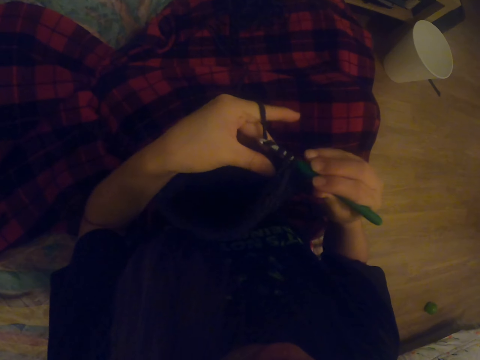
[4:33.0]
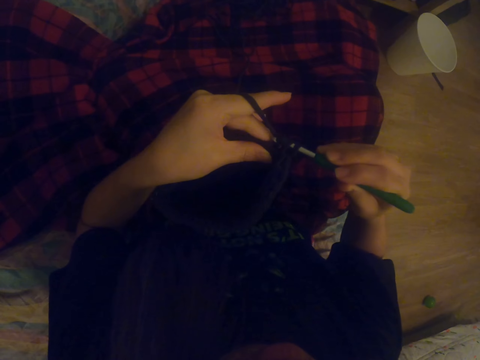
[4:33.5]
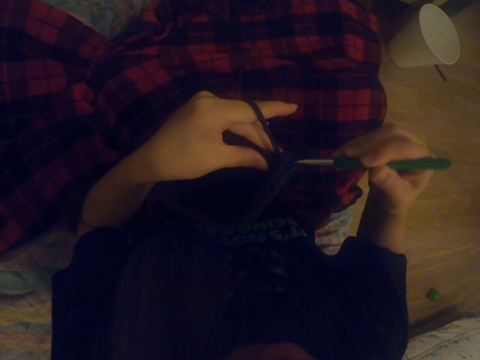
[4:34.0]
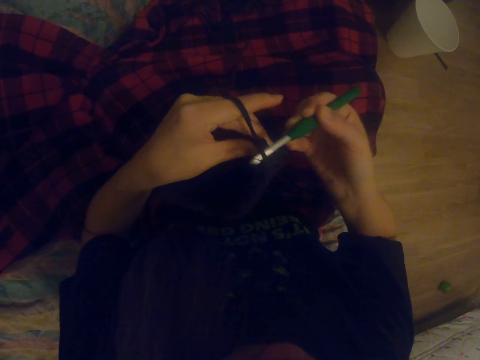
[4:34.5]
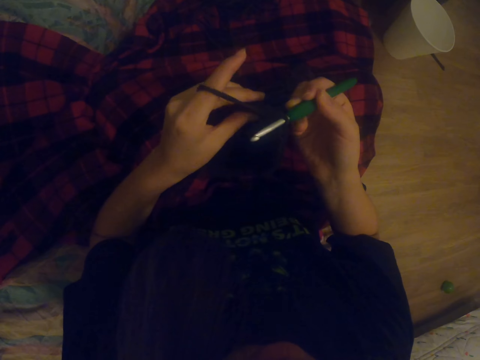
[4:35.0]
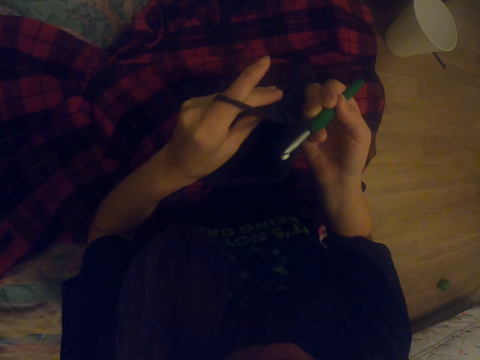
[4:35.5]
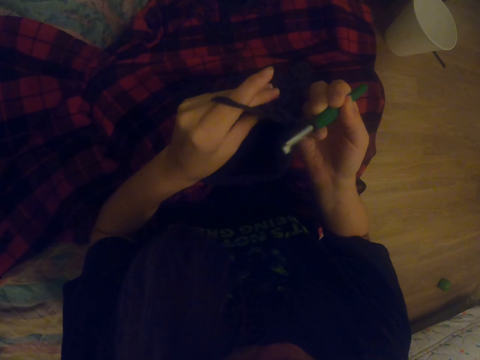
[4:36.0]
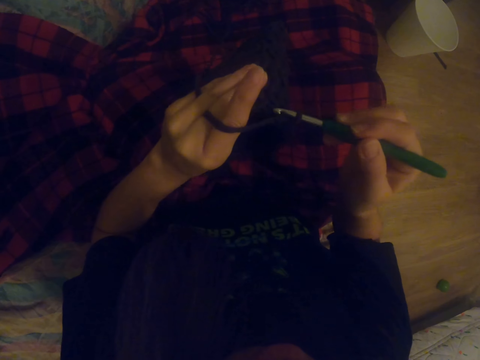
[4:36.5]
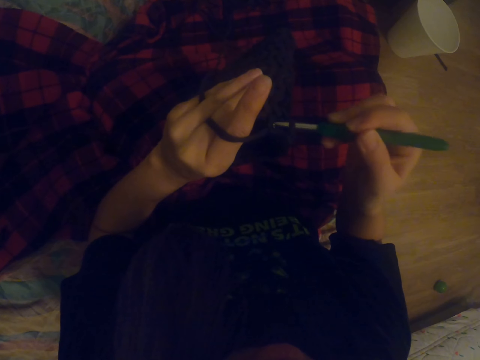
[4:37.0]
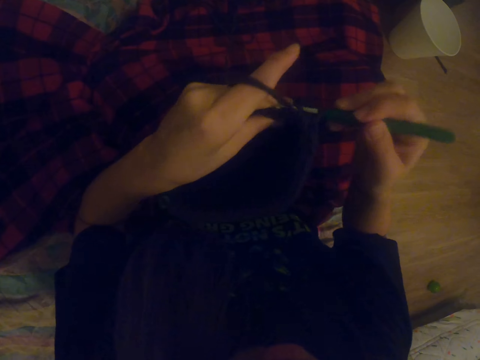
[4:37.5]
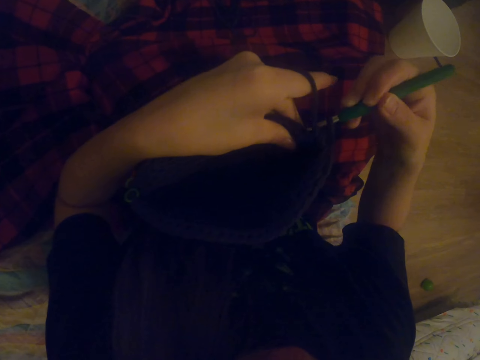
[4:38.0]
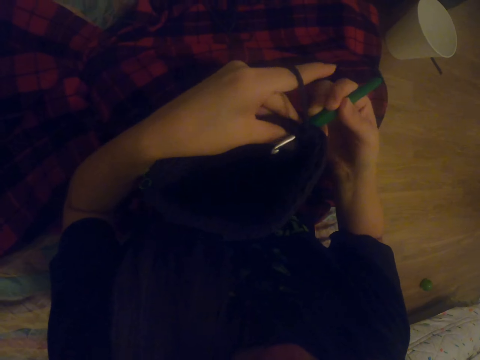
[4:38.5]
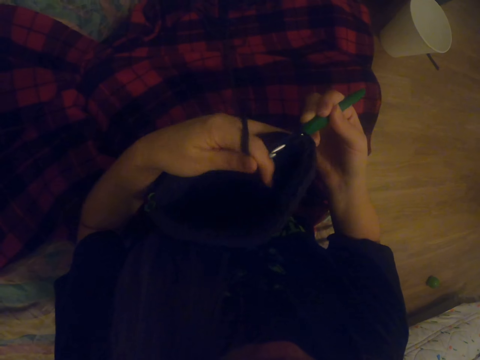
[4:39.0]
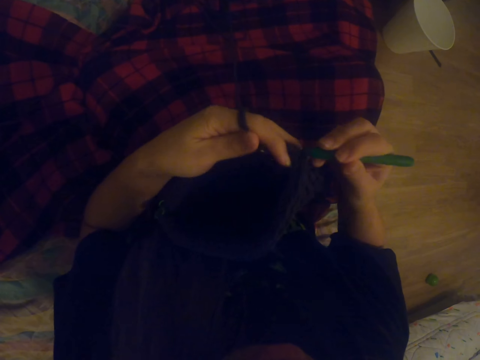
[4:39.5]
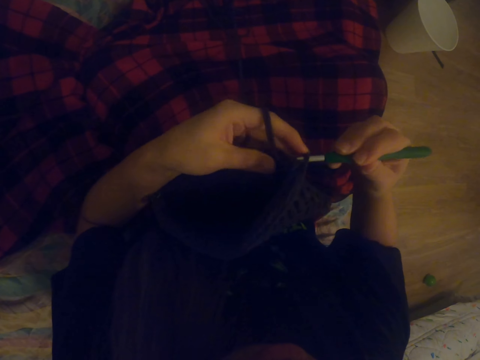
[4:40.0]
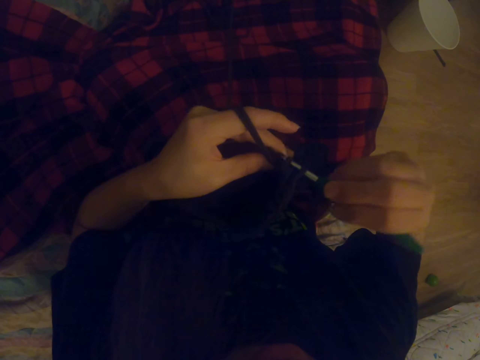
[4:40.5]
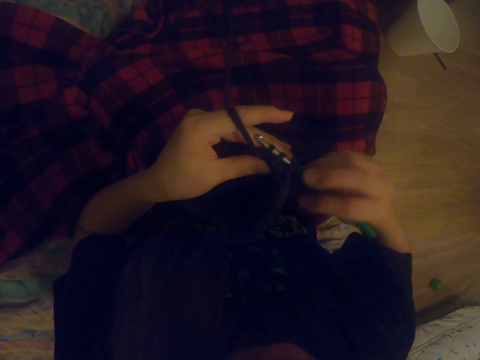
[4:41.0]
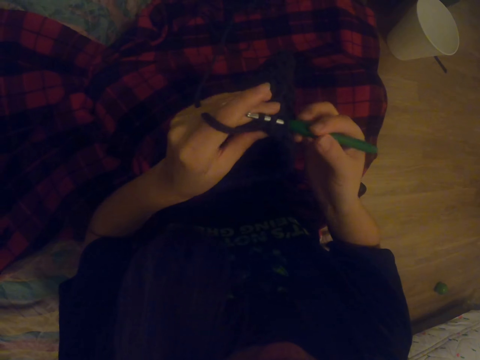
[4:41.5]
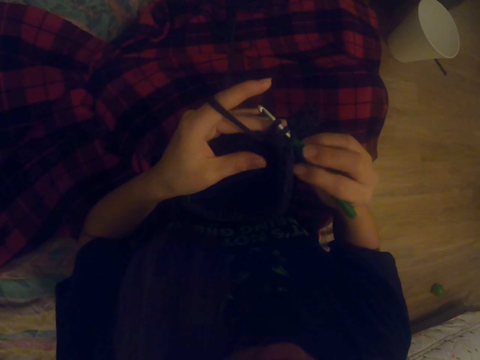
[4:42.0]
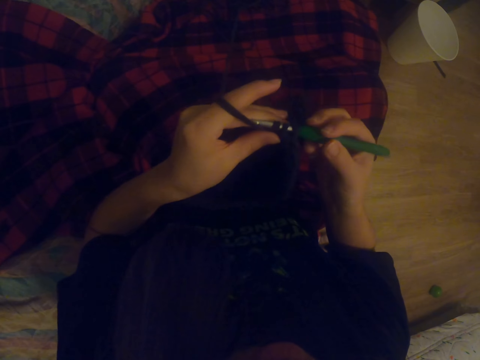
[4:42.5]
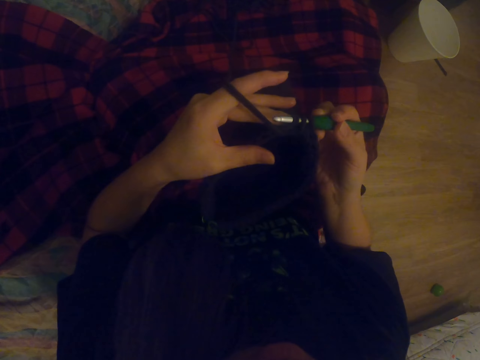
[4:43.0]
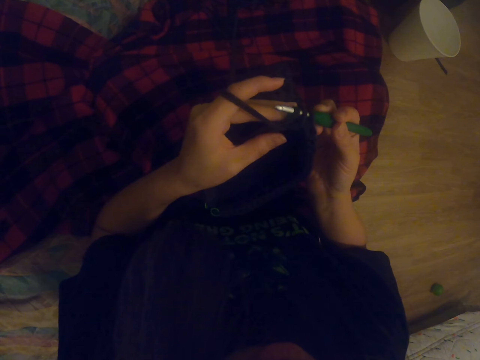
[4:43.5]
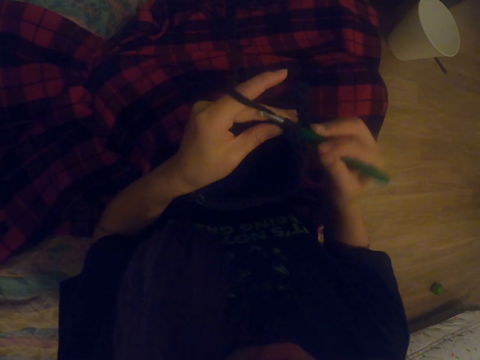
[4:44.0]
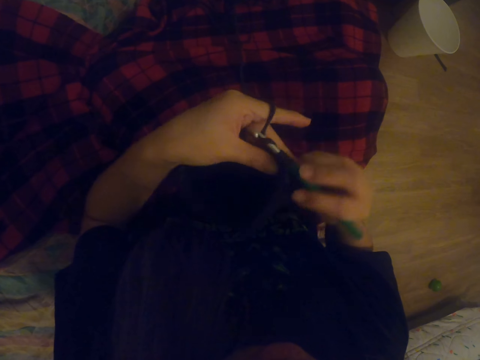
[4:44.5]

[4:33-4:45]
The camera wearer knits the cloth. They put a thread on the crochet. They knit.

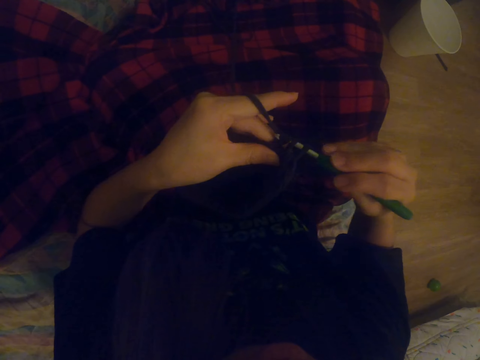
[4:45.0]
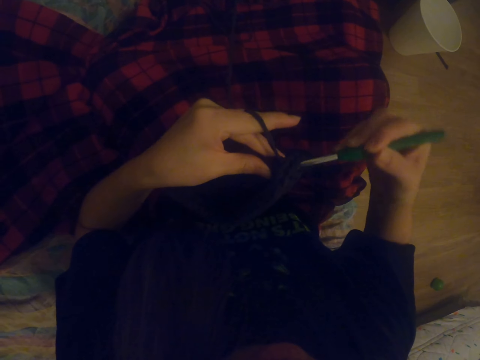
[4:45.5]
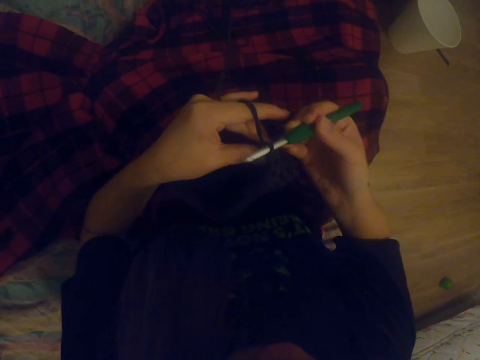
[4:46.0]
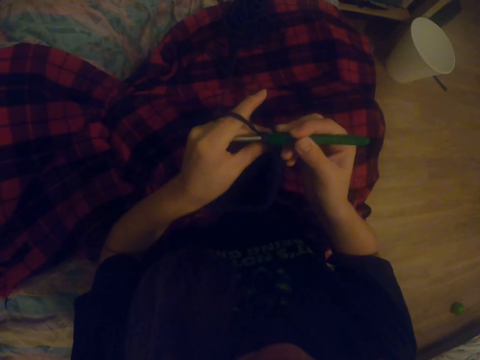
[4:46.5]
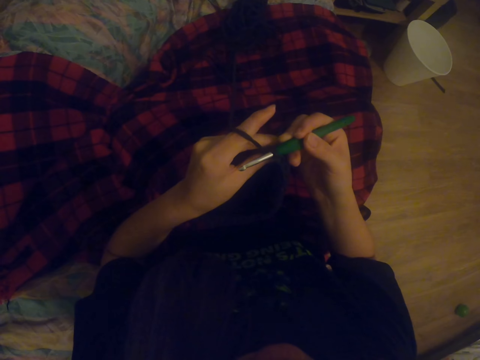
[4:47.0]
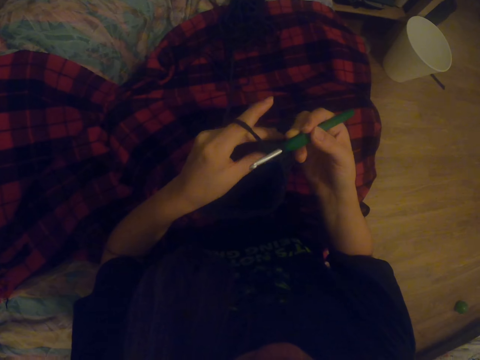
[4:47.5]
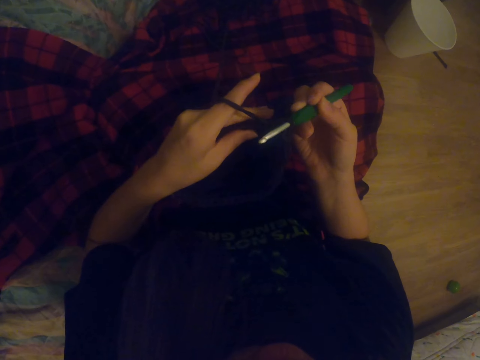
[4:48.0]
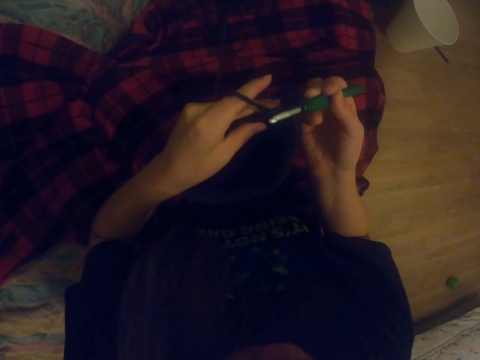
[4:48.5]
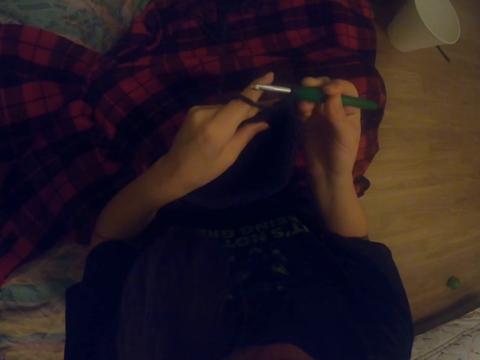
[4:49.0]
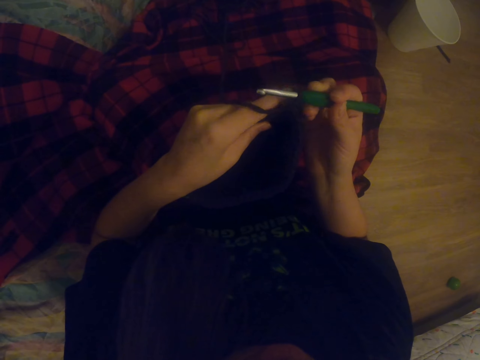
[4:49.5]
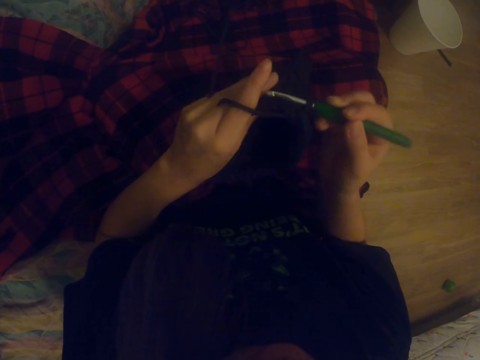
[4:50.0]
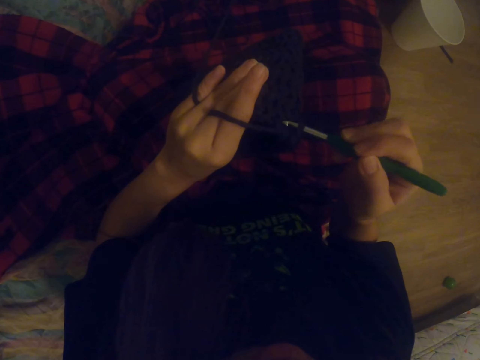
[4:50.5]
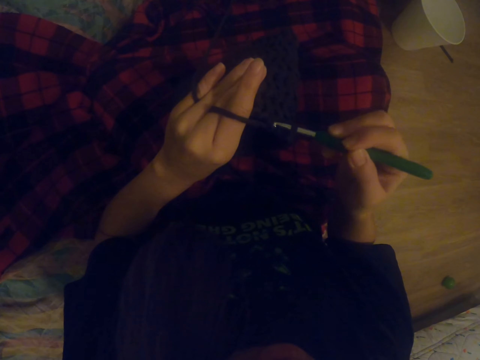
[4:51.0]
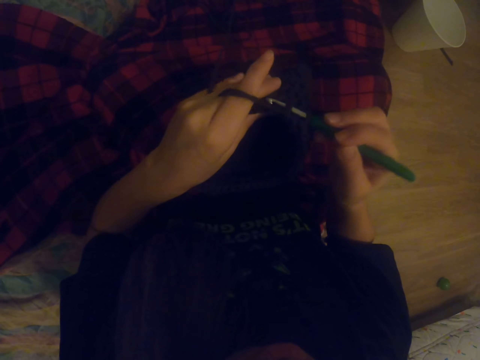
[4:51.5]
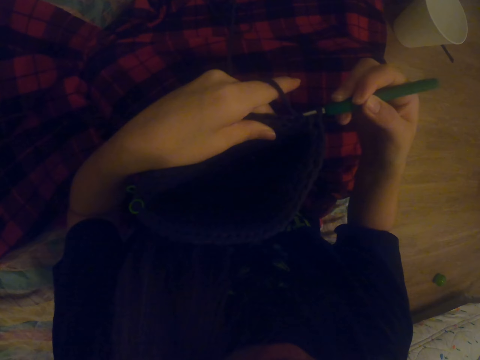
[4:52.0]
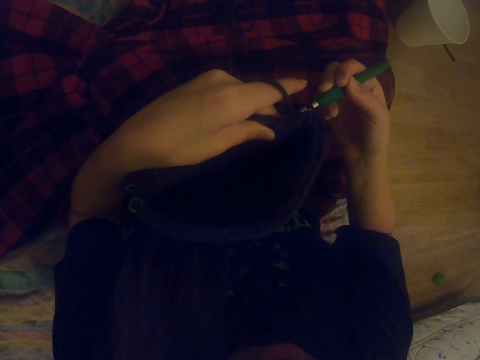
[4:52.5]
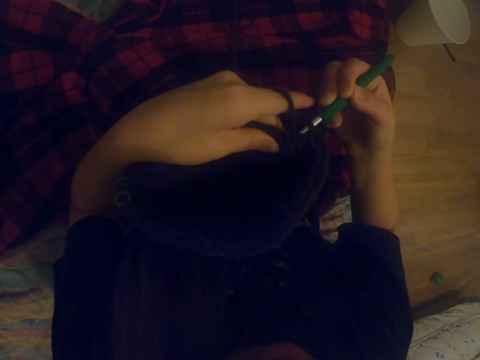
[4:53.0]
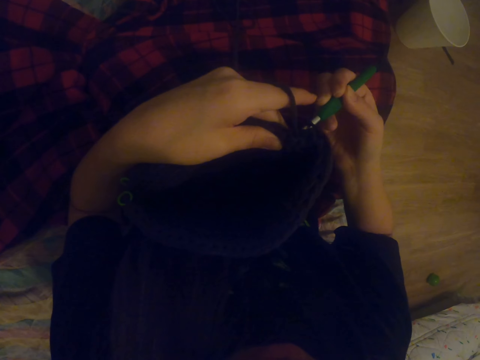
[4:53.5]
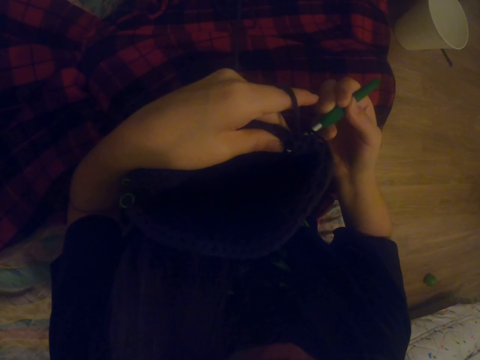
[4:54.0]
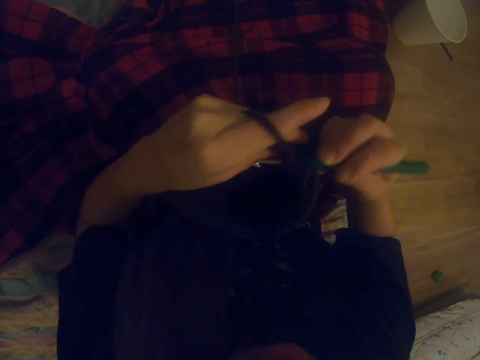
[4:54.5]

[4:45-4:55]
The camera wearer pulls thread with the knitting crochet. They knit.

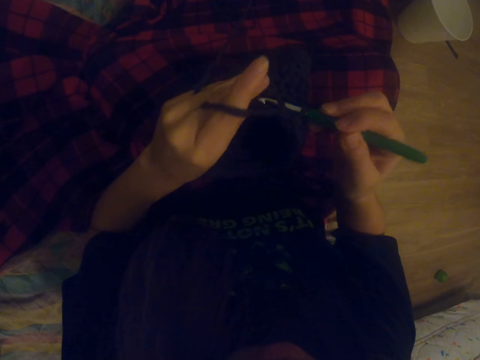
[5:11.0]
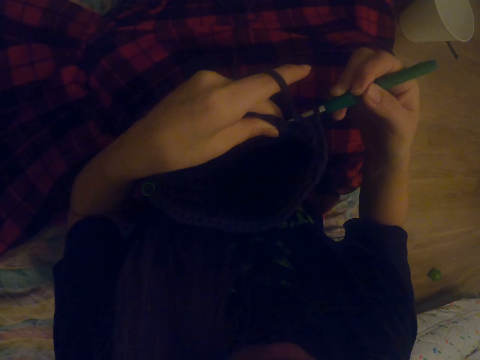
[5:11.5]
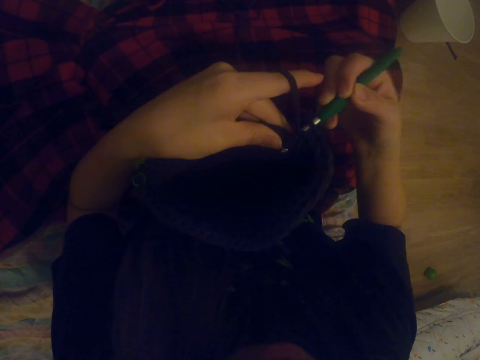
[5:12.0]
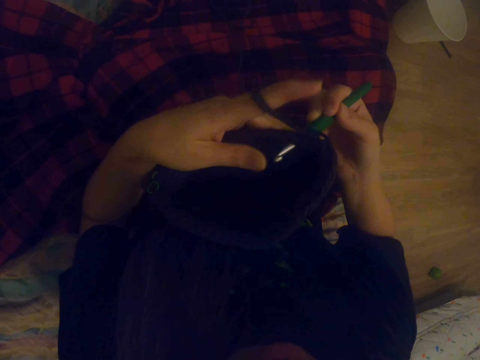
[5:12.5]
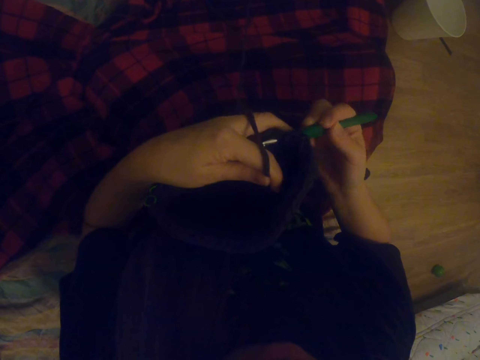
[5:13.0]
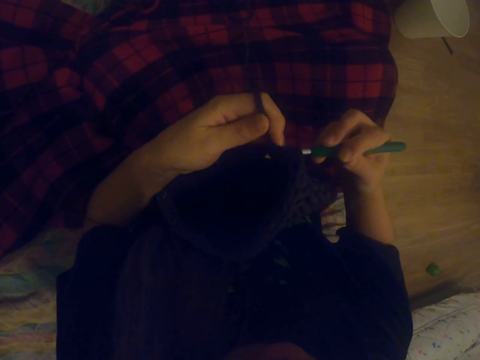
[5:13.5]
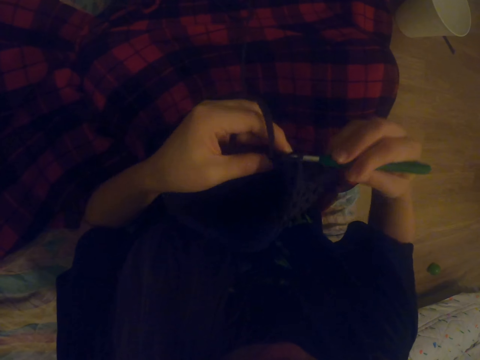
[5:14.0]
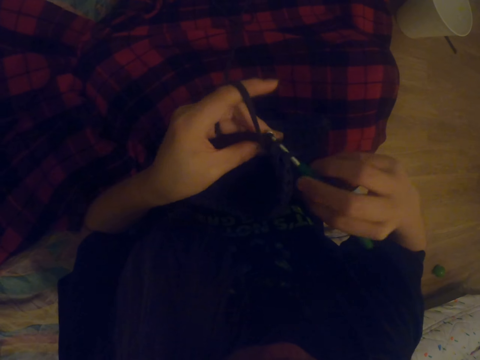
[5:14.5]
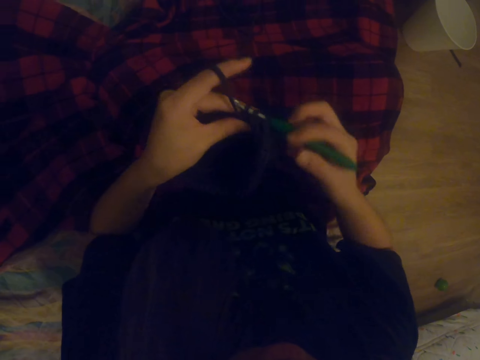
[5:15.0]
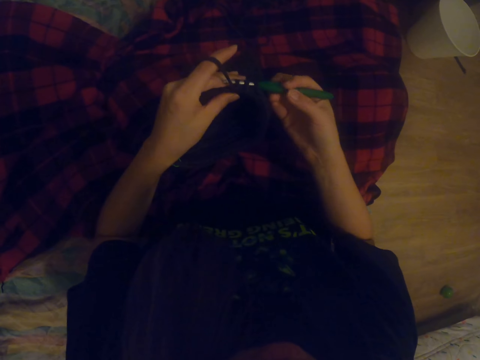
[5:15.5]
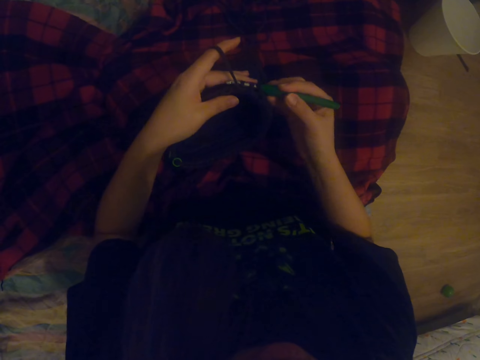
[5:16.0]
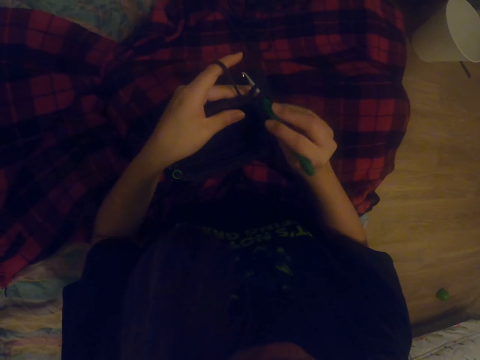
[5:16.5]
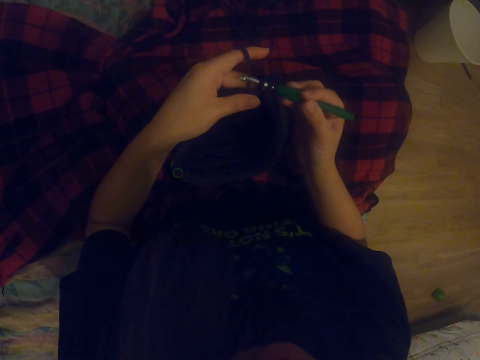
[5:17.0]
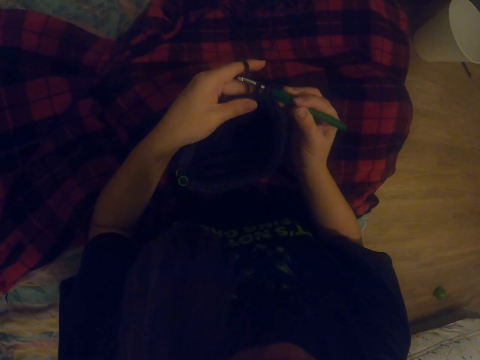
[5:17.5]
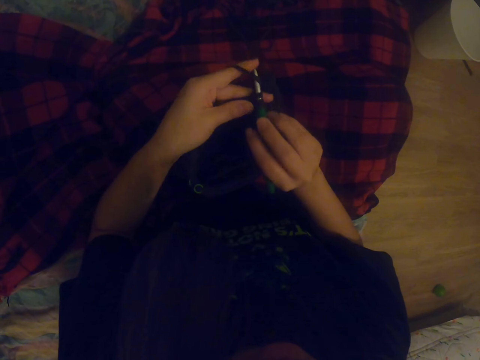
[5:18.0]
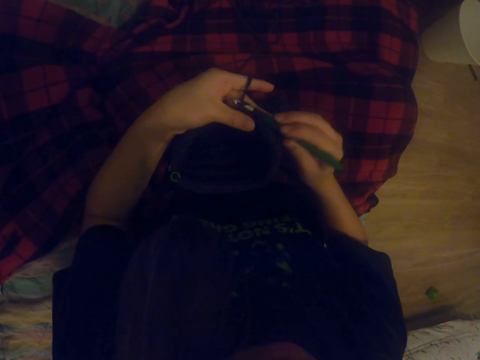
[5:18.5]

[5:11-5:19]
The camera wearer knits. They put thread on the knitting crochet. They knit.
